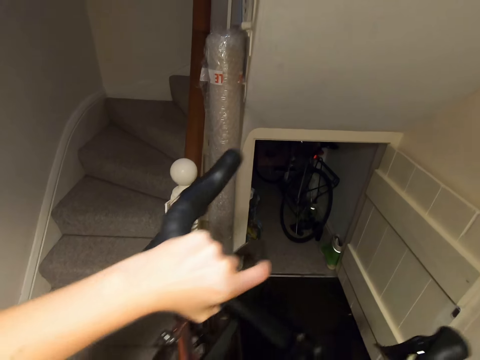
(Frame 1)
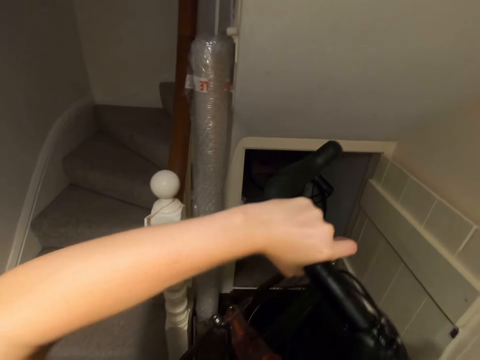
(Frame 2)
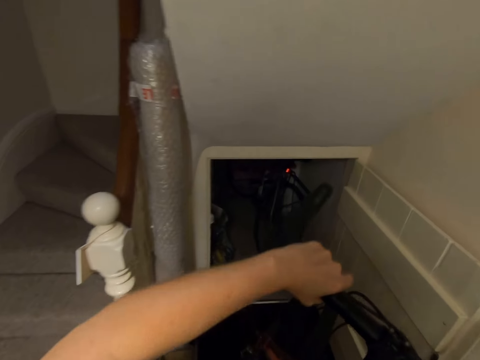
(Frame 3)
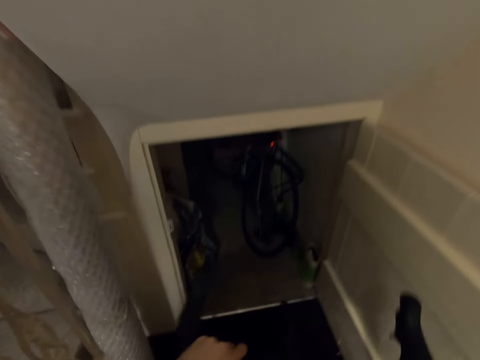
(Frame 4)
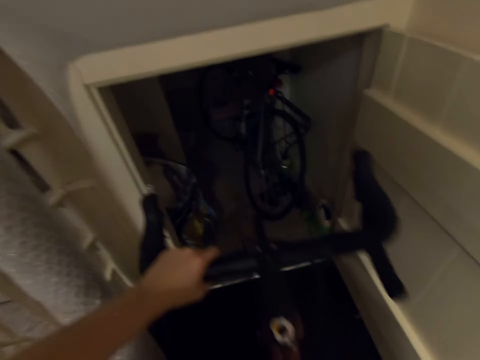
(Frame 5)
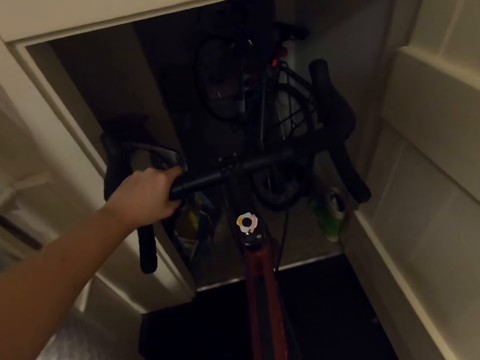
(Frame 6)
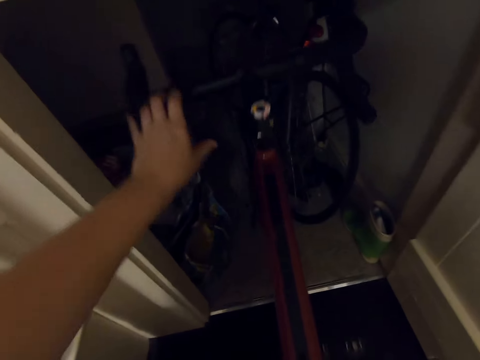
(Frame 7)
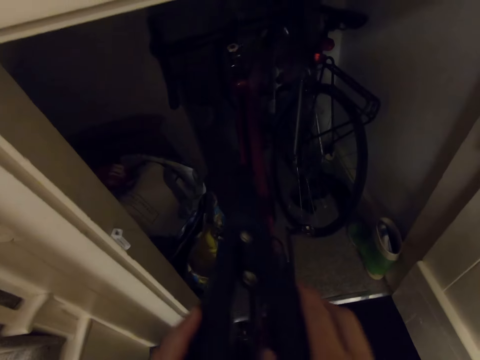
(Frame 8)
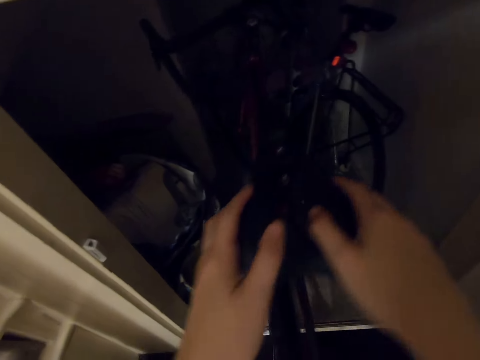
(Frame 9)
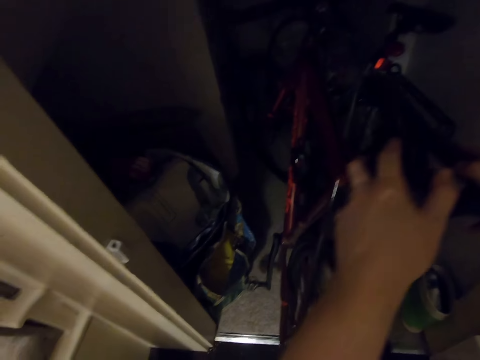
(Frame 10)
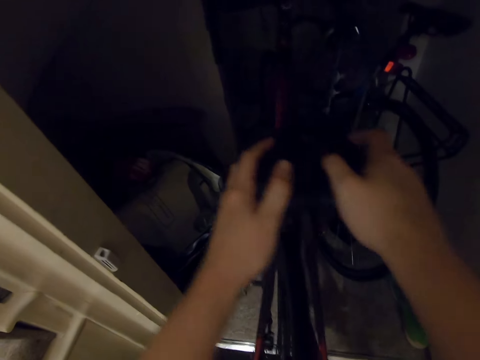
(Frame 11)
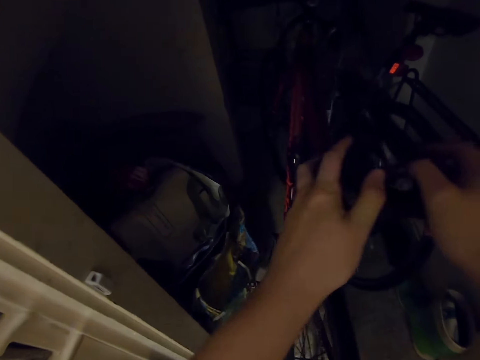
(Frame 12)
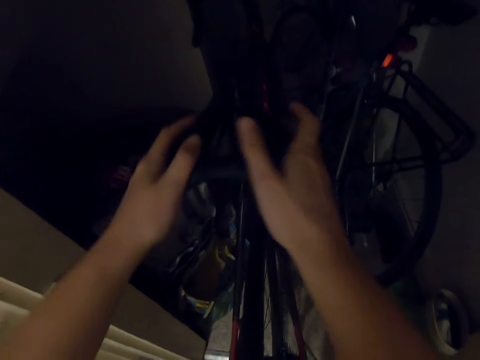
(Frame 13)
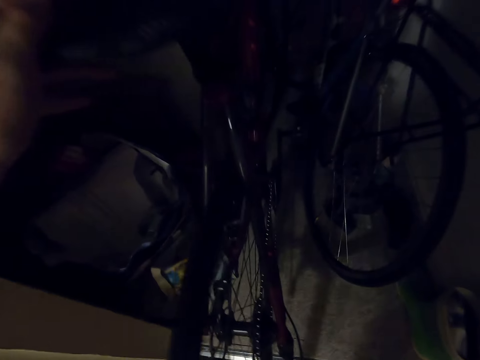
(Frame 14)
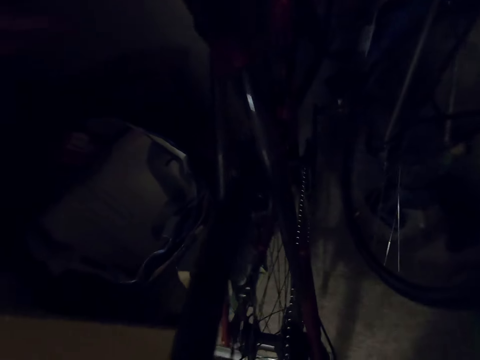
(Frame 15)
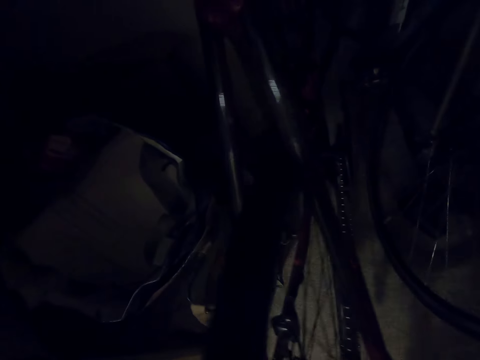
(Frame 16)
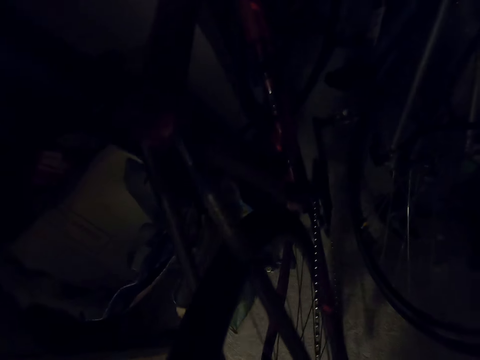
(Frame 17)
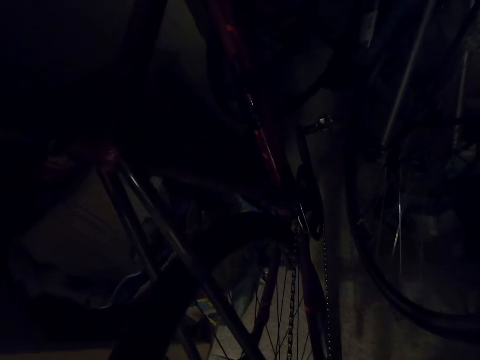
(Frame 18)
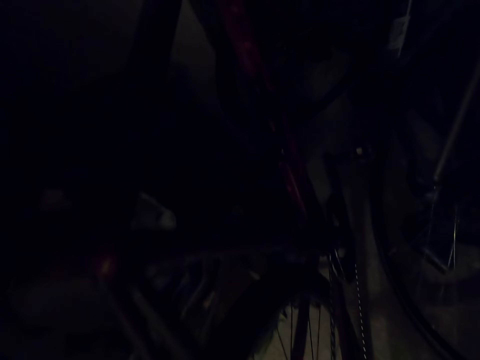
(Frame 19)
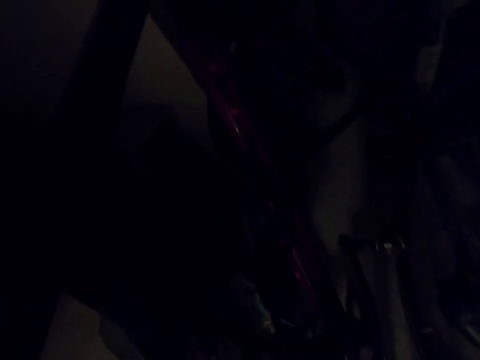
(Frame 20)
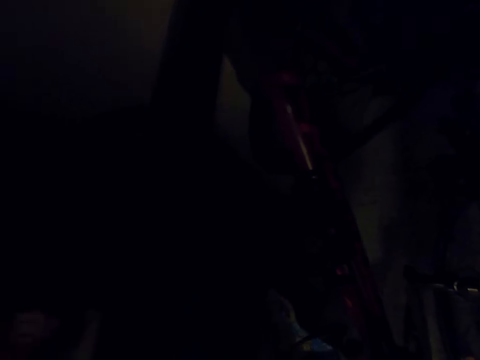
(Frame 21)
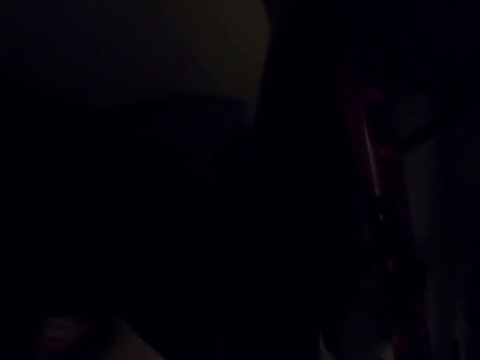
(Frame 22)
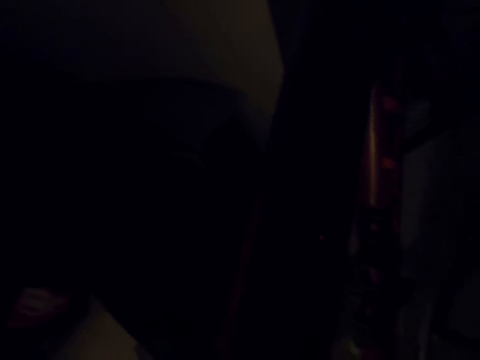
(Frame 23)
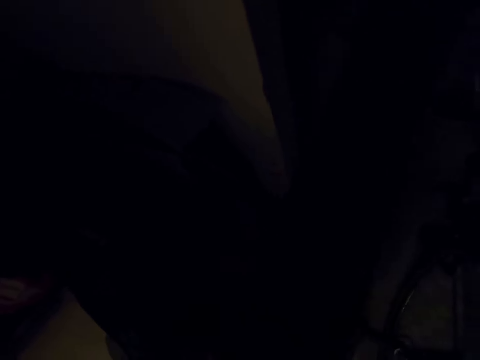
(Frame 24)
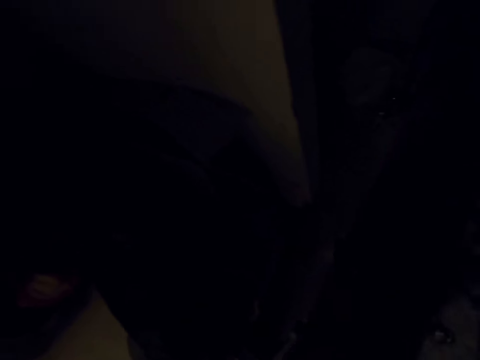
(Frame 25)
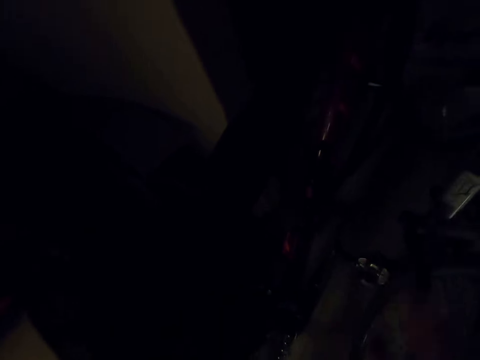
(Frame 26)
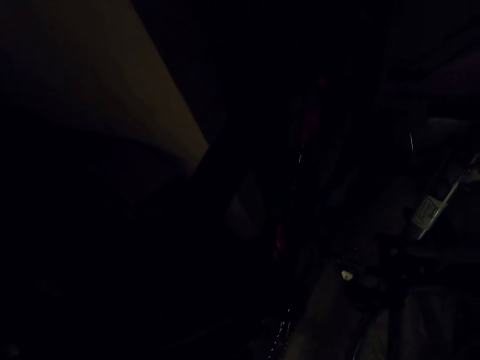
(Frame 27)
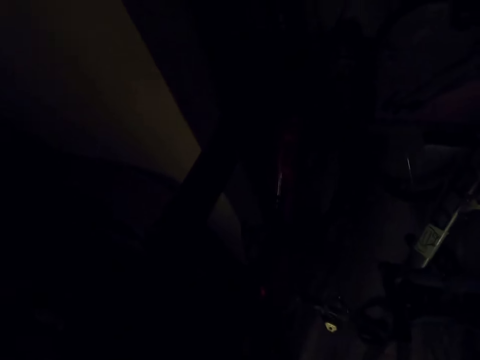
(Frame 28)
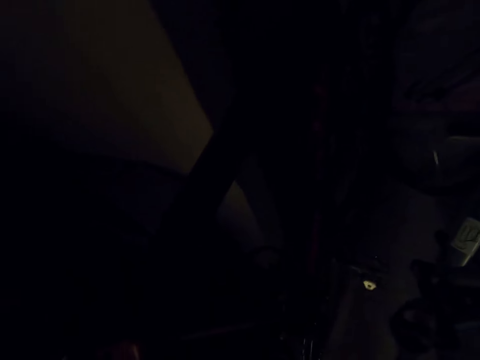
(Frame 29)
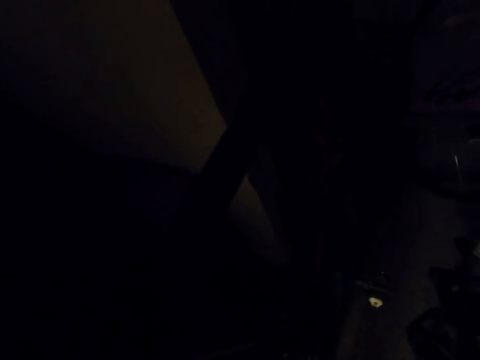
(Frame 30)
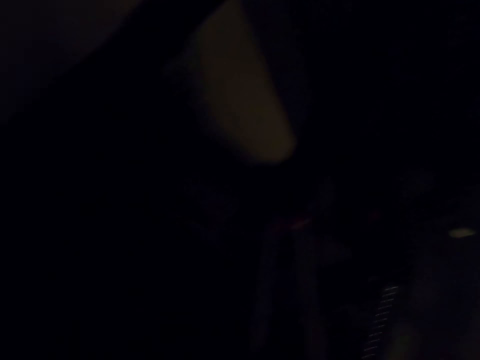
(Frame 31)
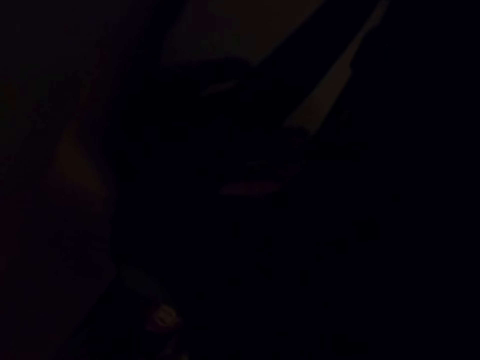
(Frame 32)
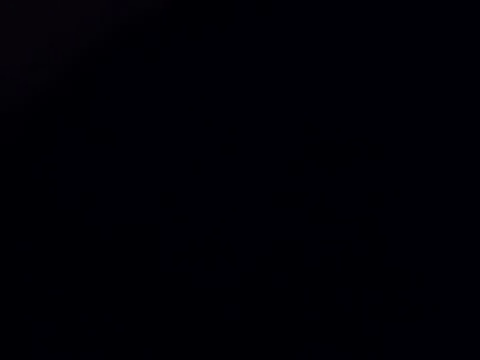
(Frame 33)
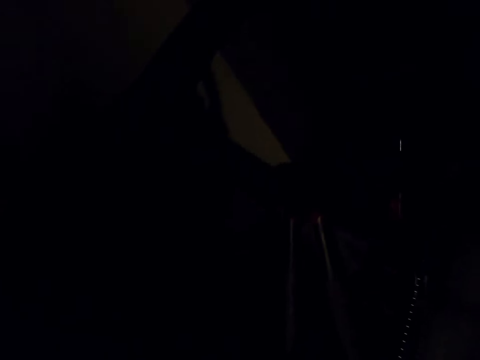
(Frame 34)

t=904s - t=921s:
The camera wearer places the bicycle in the store. They touch the bicycle. They watch the background.

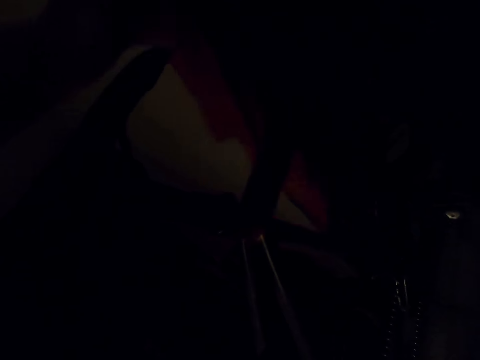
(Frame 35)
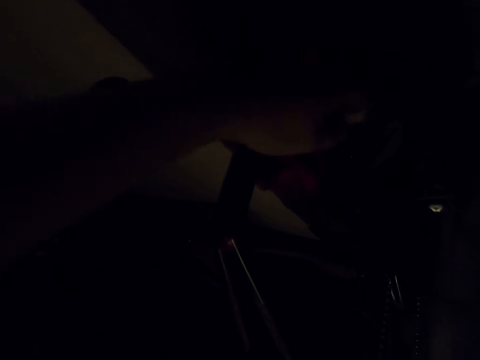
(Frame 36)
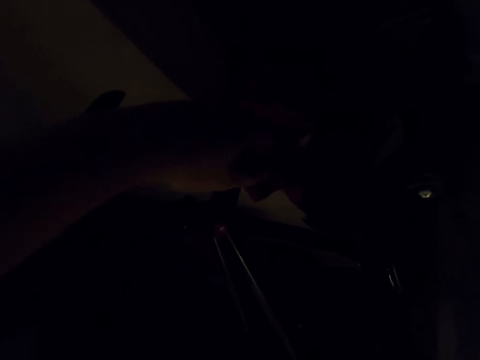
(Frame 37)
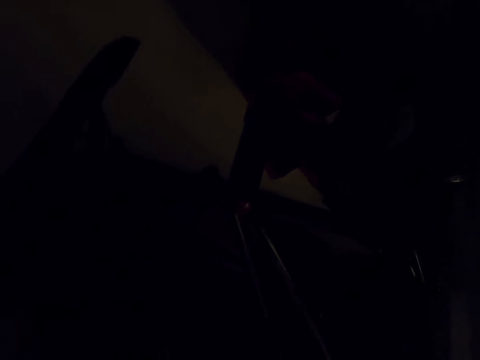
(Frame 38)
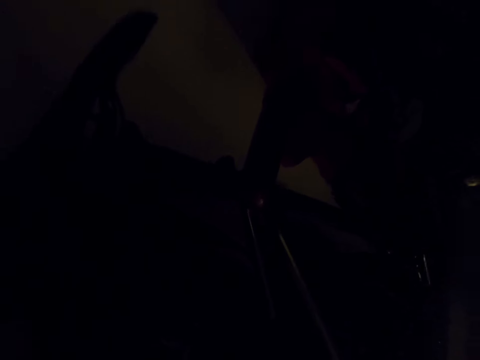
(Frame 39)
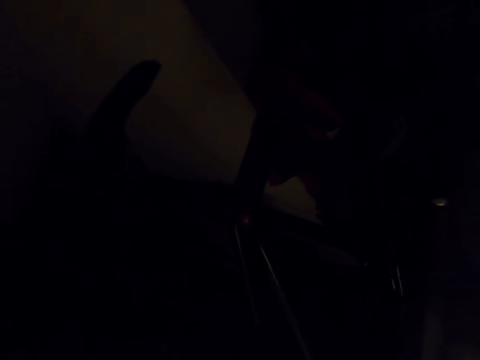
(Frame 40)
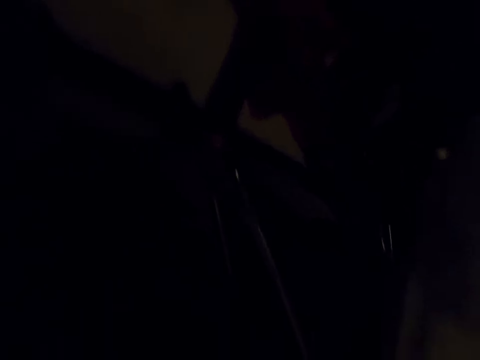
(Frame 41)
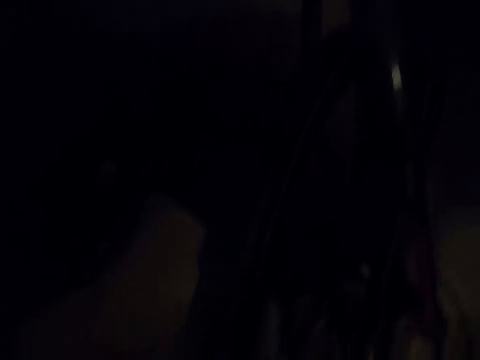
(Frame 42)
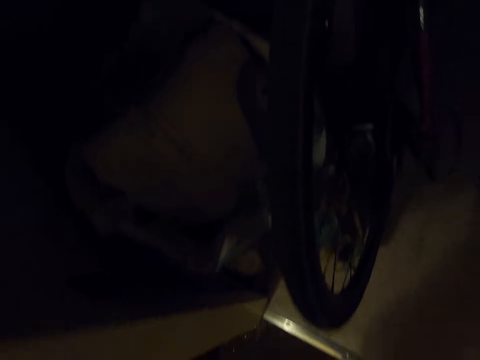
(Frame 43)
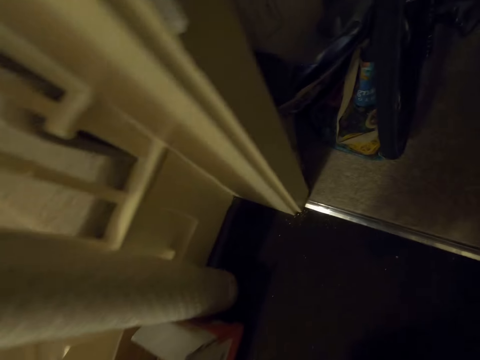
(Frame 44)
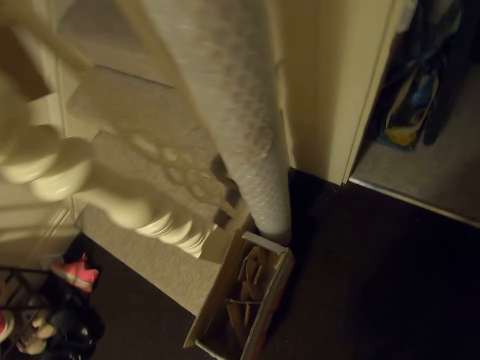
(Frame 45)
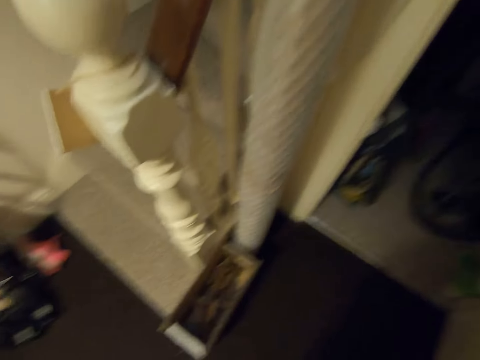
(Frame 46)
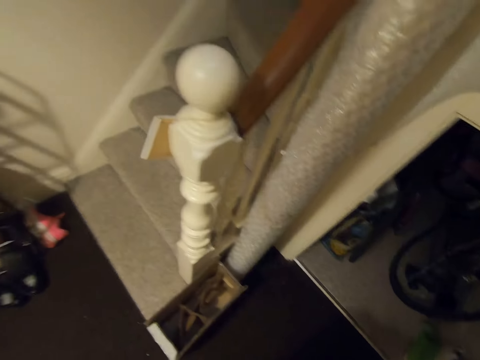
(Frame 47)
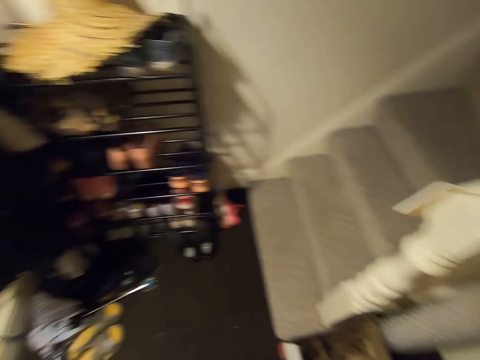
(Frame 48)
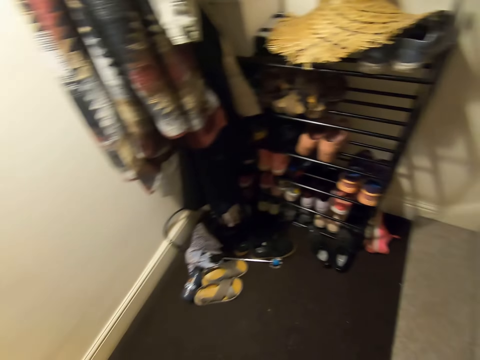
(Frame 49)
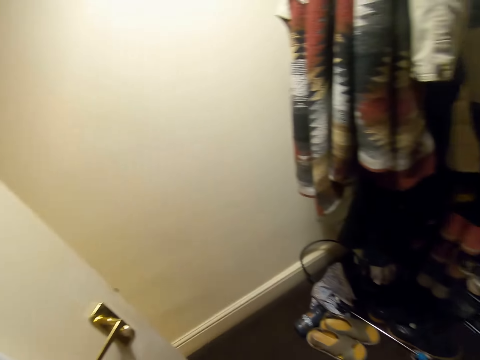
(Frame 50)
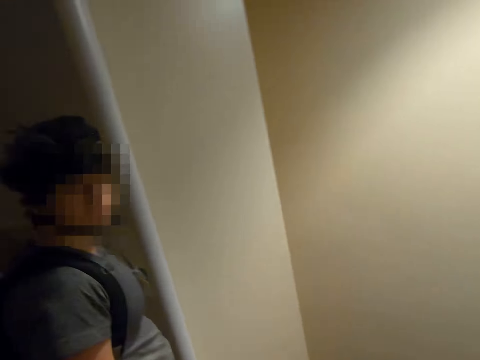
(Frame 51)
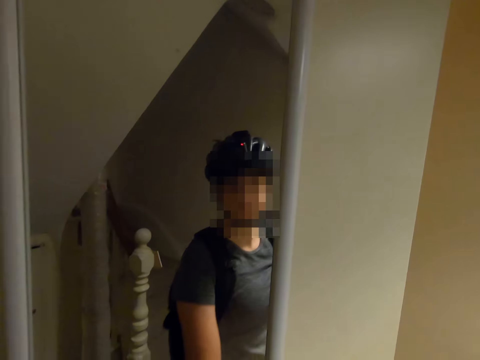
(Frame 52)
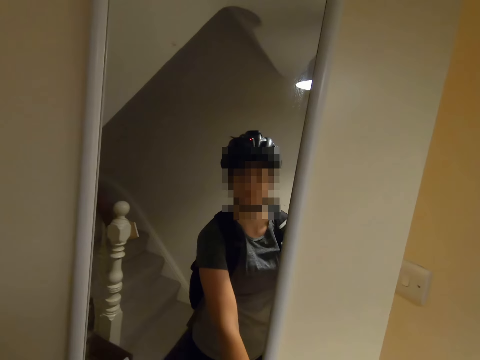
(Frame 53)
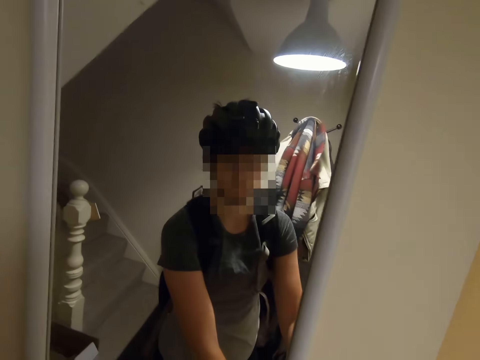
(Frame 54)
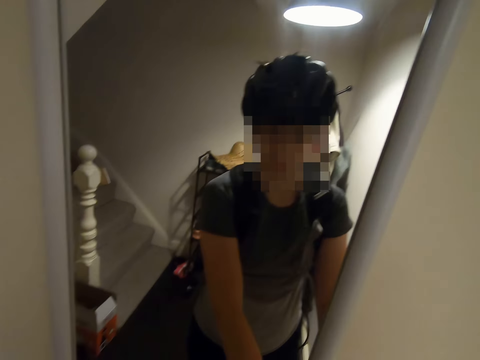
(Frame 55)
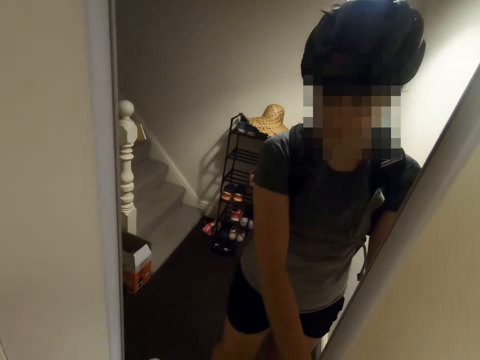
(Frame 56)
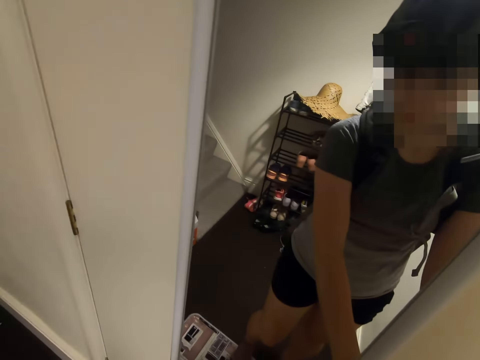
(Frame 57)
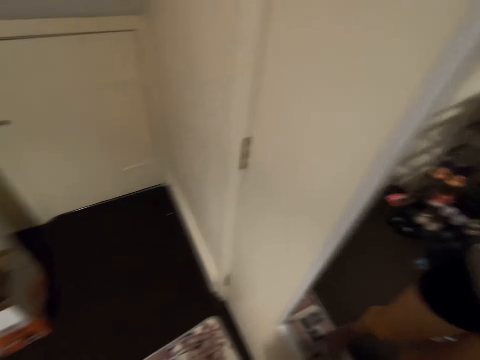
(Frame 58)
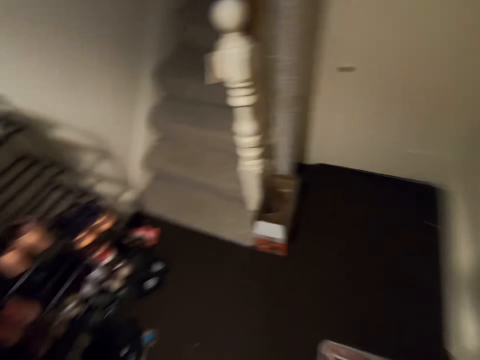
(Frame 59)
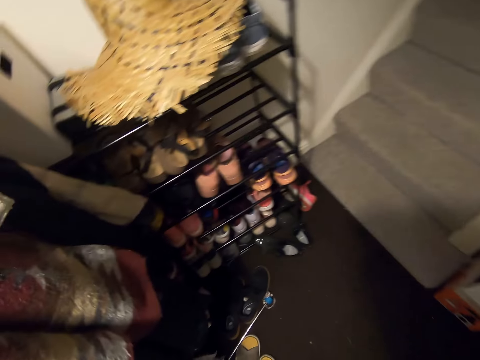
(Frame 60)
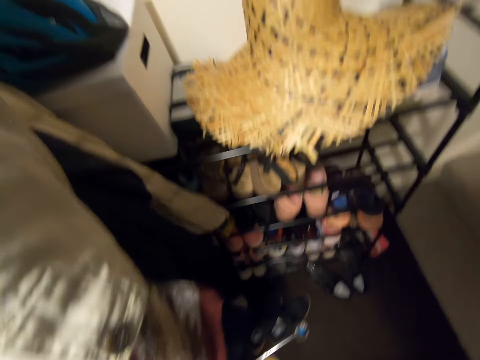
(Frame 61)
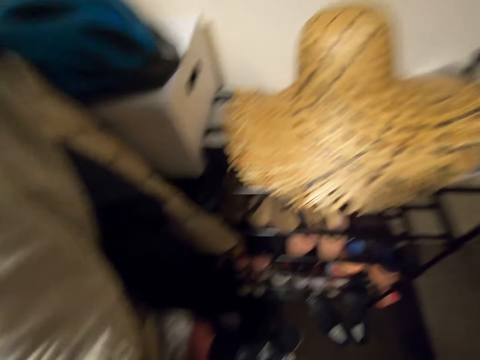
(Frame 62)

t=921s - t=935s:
The camera wearer turns around the corridor. A woman holds a door. The camera wearer turns around the room.
